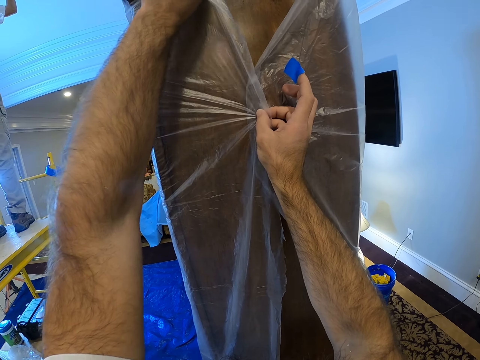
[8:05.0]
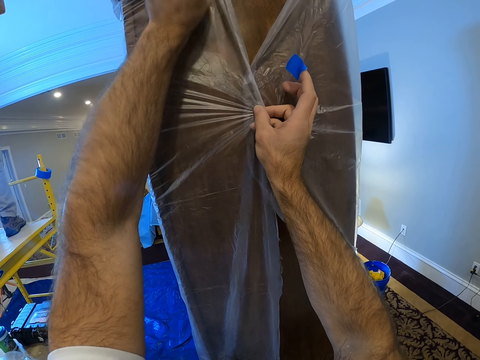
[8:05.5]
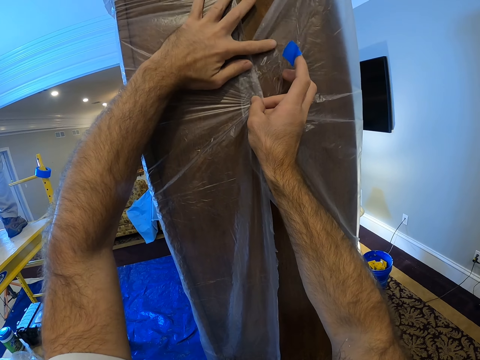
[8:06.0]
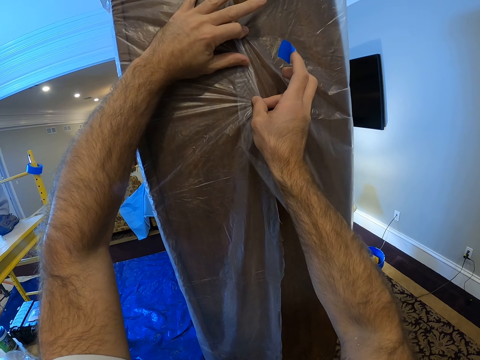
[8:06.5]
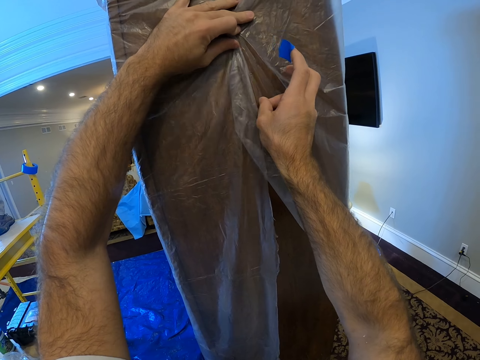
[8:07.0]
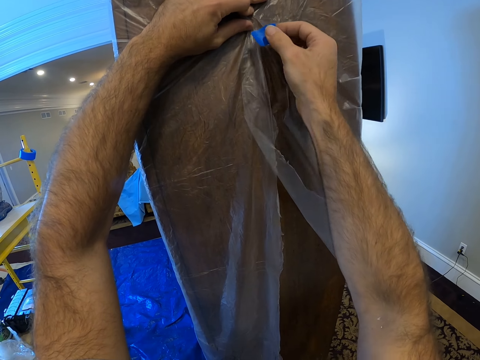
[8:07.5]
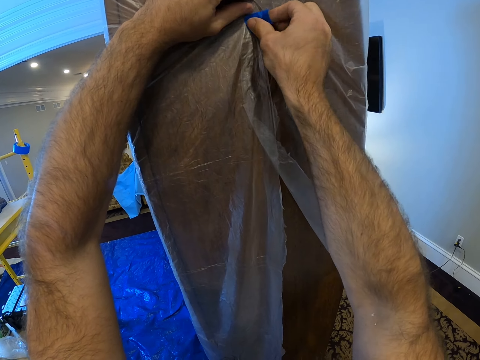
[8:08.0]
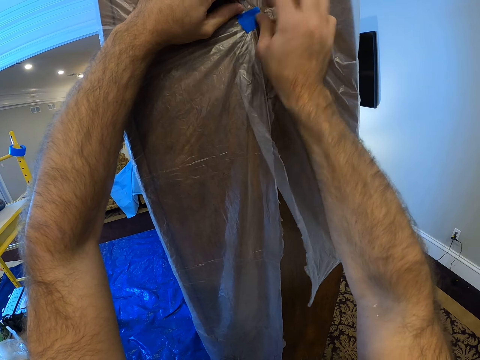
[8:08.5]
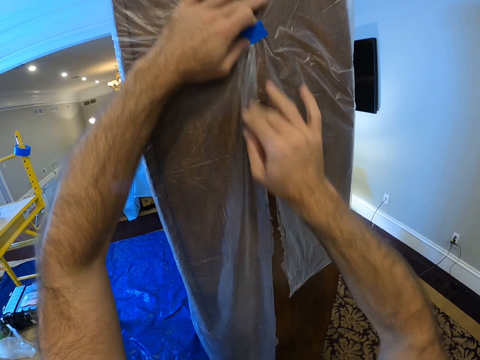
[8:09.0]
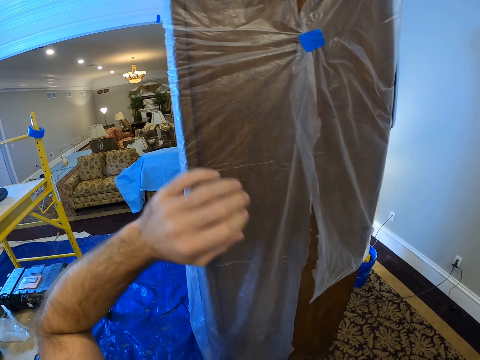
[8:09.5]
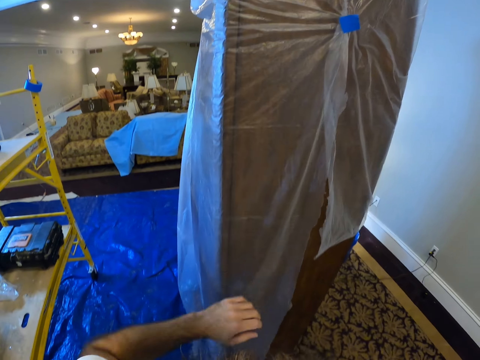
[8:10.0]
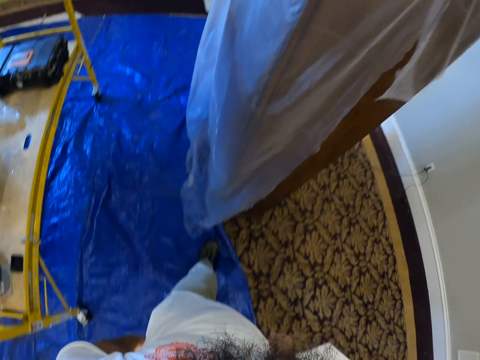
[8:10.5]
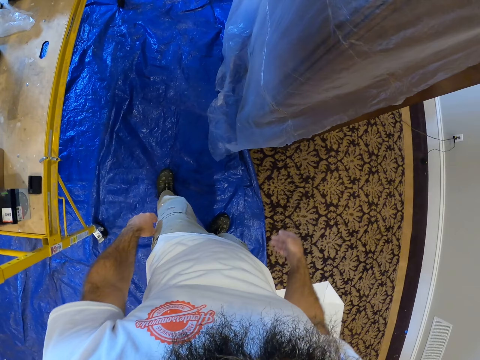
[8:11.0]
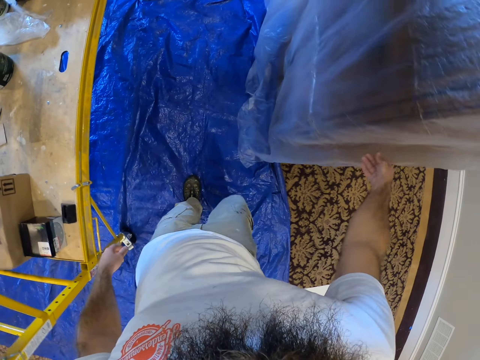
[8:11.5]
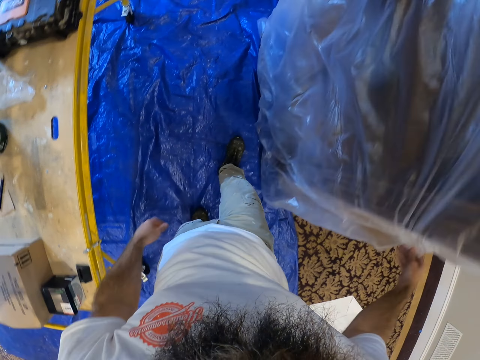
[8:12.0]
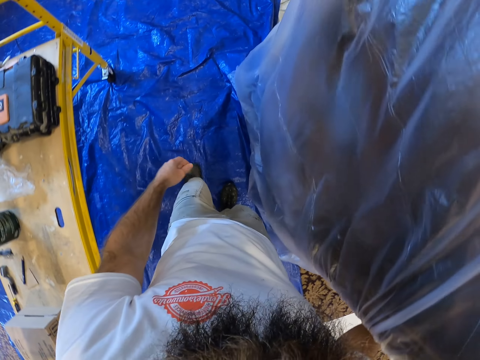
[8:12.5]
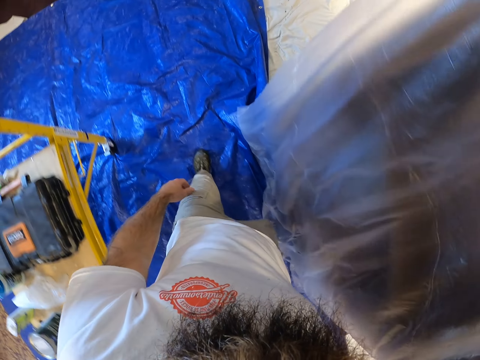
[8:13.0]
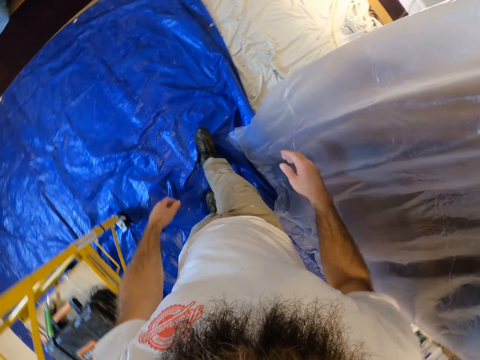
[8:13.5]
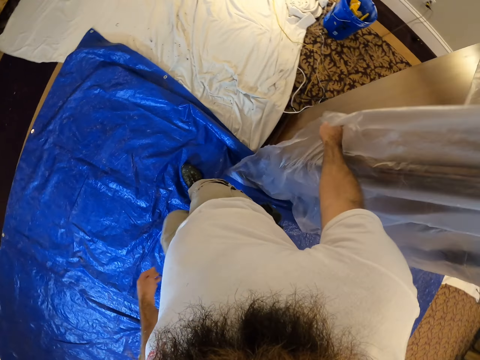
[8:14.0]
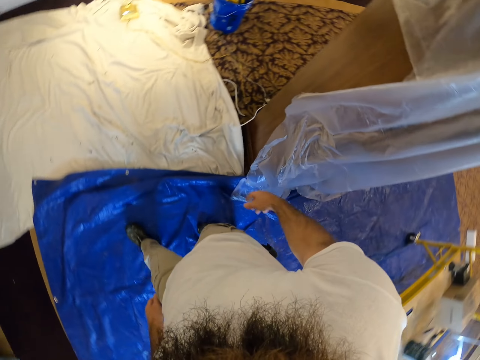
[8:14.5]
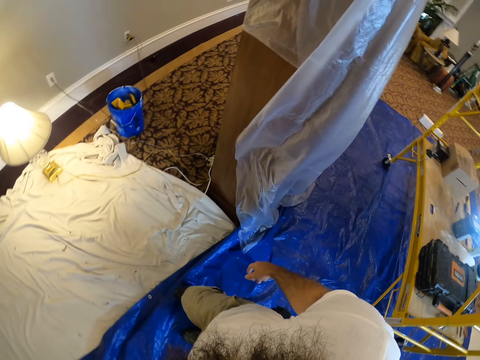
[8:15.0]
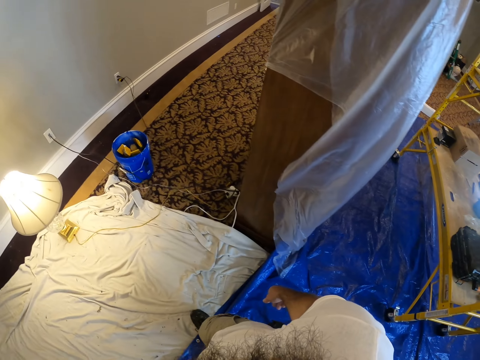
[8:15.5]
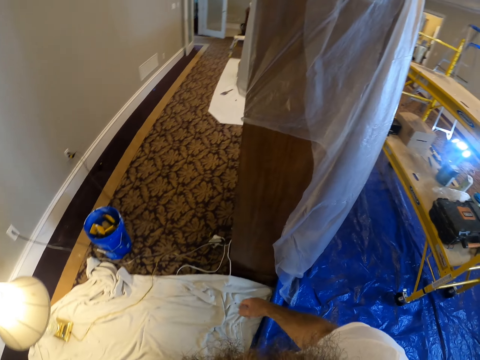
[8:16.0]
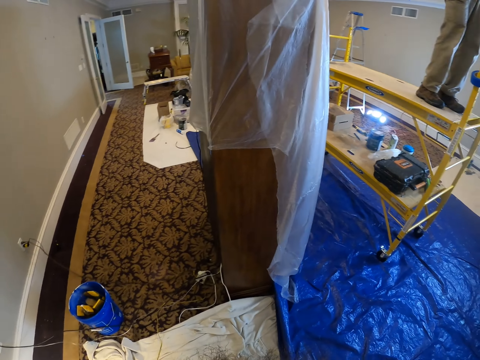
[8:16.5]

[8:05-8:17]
The camera wearer holds the plastic wrap with his left hand. He applies the duck tape to the plastic wrap on the cupboard with his right hand. He holds the polythene. He touches the polythene.

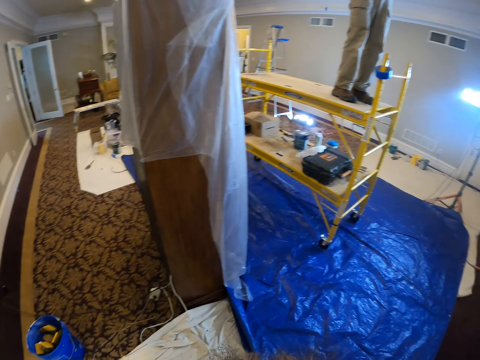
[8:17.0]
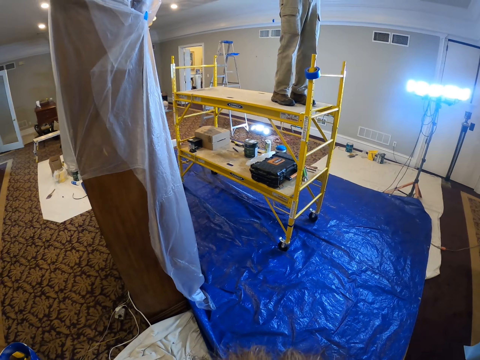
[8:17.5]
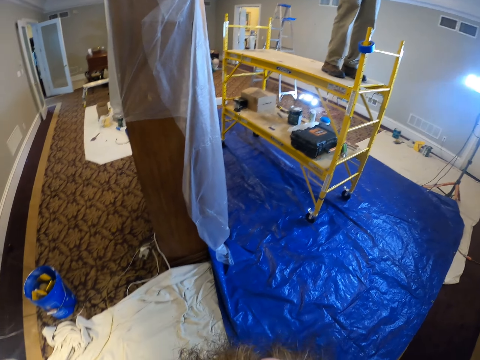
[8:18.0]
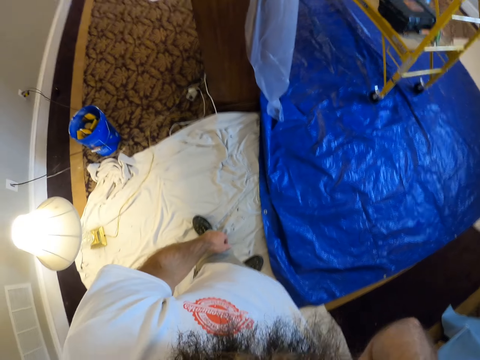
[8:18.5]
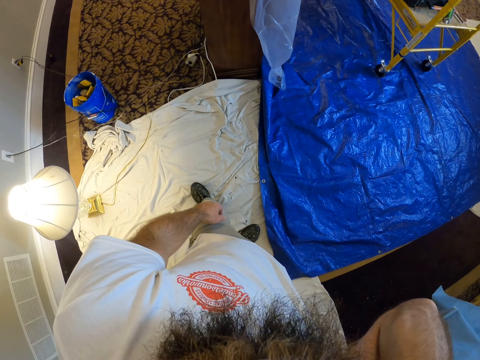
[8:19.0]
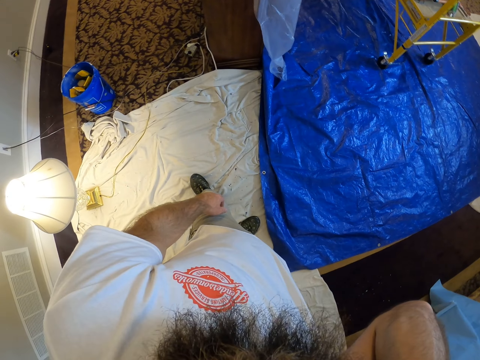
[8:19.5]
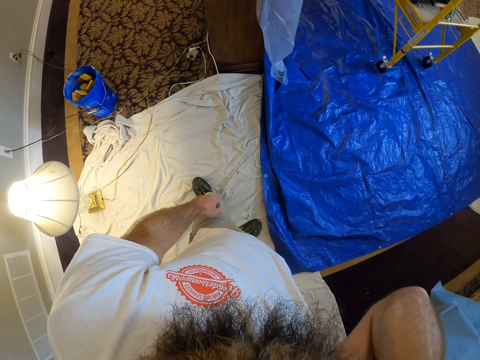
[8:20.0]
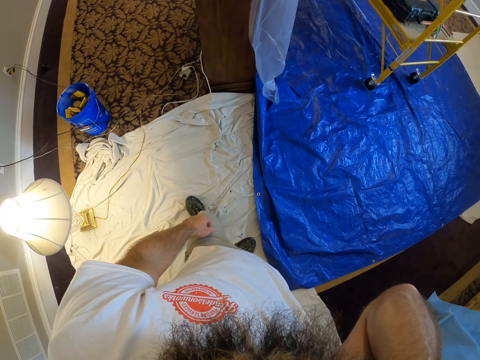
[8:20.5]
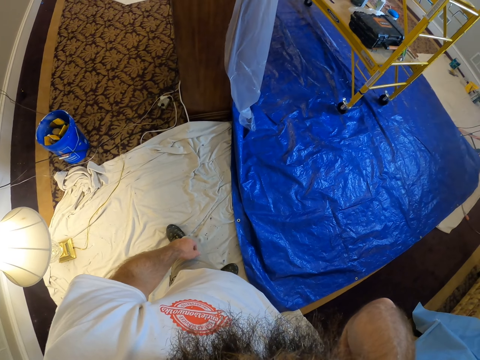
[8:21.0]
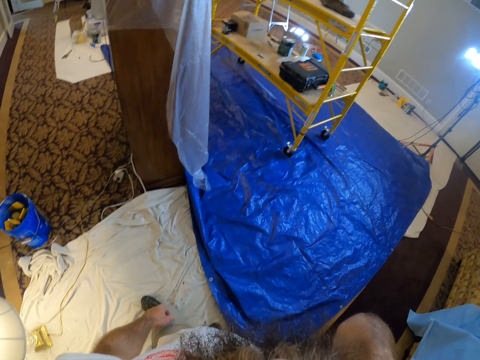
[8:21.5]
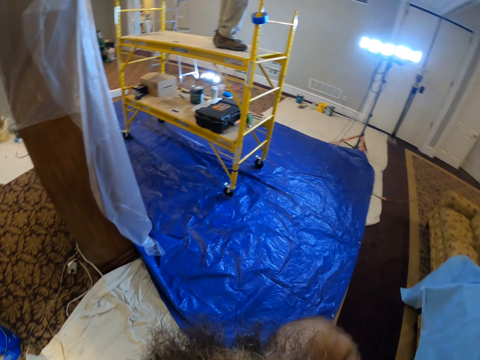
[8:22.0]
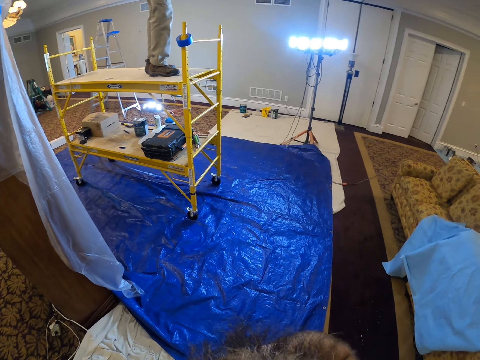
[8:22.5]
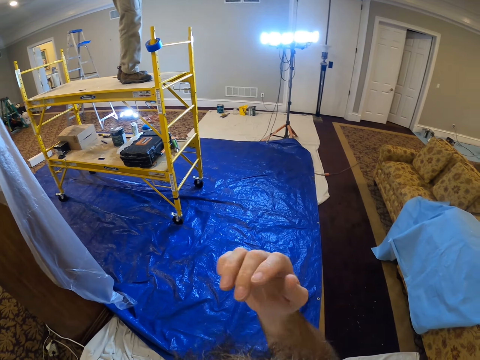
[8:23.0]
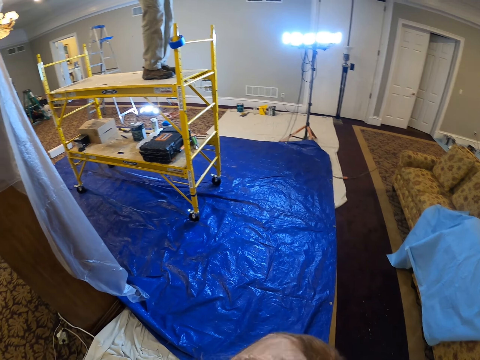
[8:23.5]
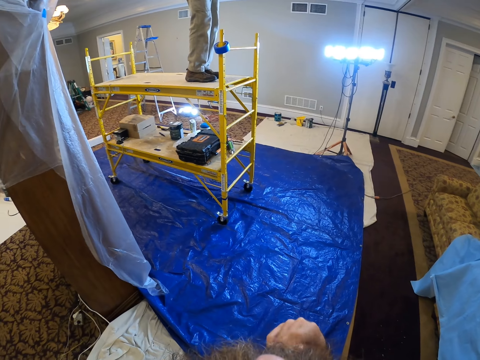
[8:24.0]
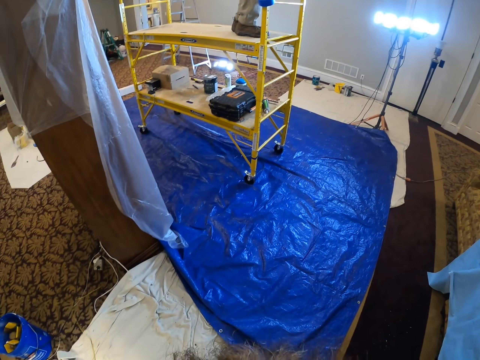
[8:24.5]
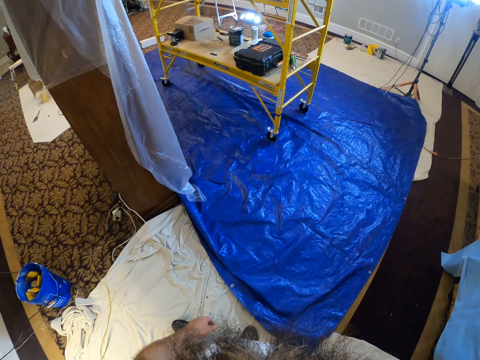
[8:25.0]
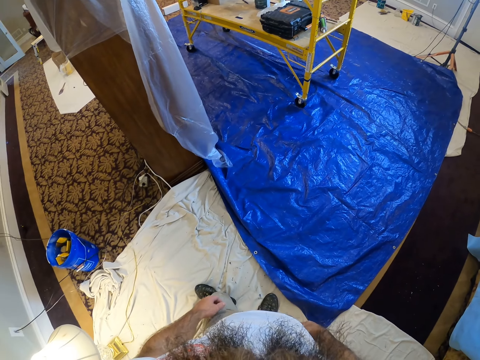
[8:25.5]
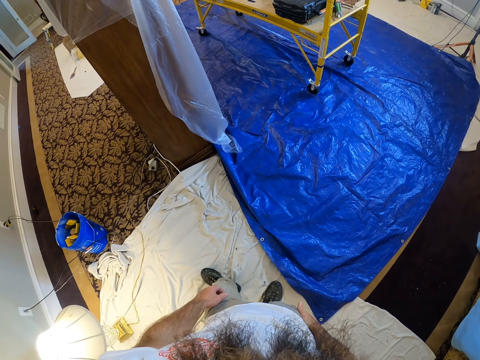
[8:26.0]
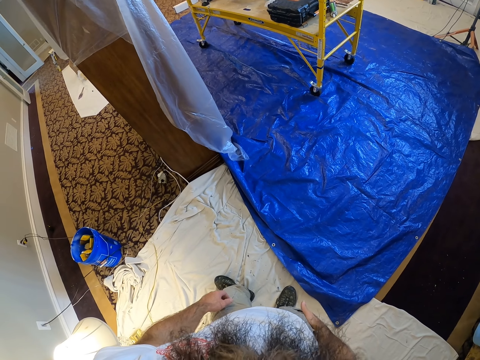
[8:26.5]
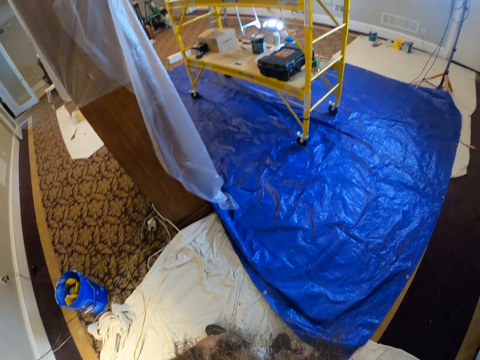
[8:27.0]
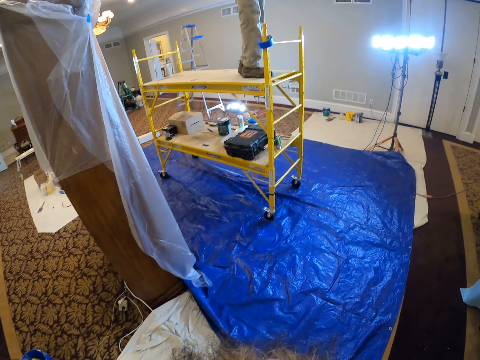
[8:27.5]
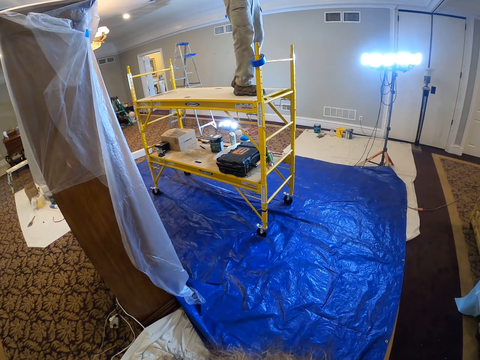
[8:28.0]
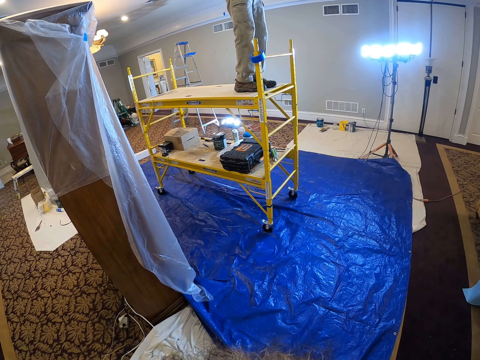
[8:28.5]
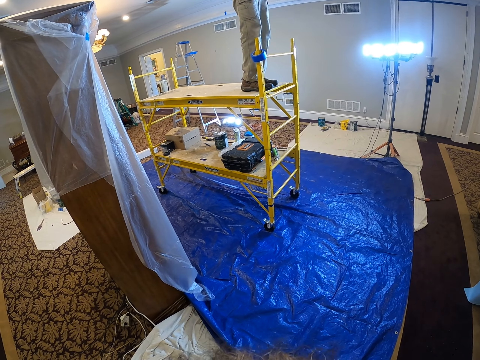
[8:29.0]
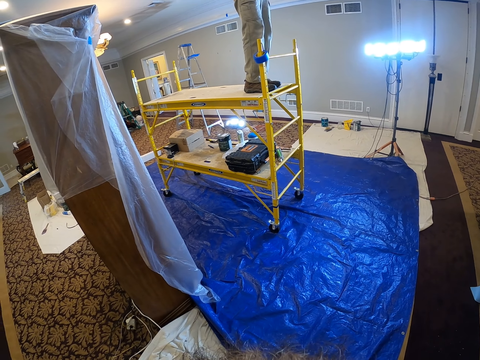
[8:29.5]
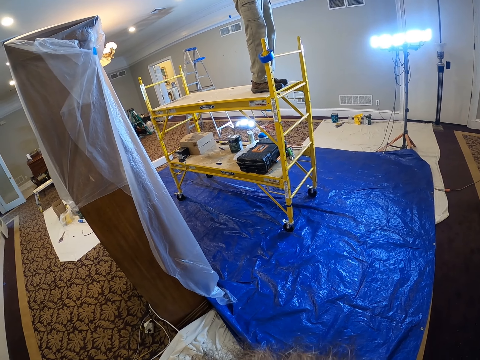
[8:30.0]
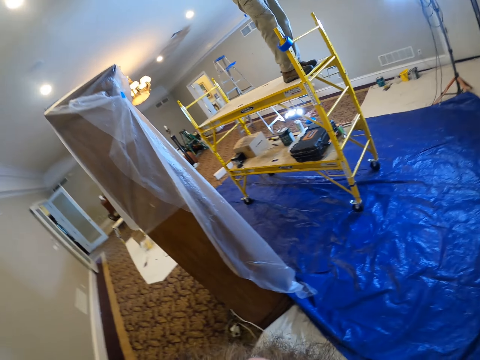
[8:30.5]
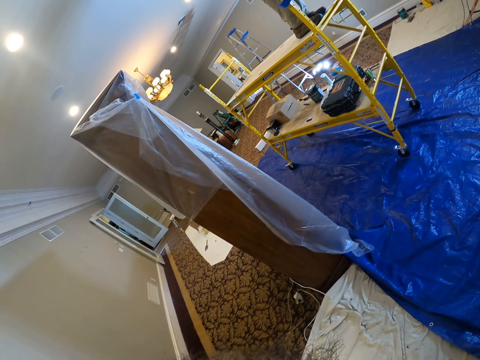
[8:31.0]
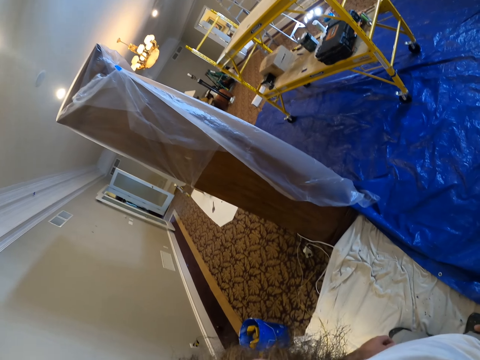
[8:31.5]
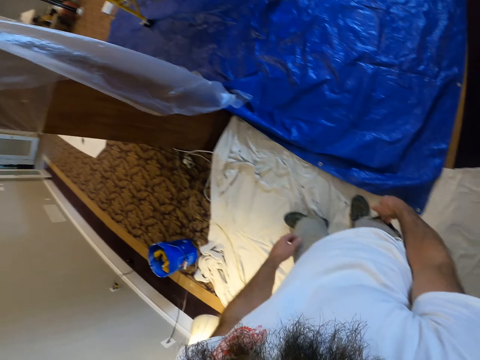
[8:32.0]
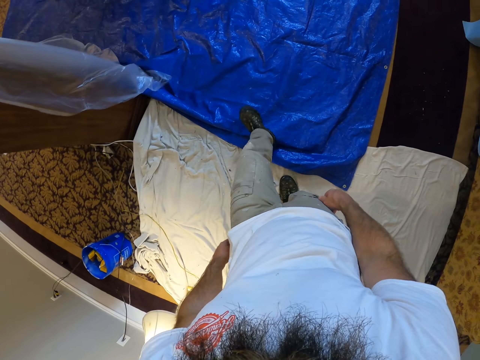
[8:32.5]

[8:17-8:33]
The camera wearer touches his head with his right hand. He touches his face with his right hand. He interacts with a man.
